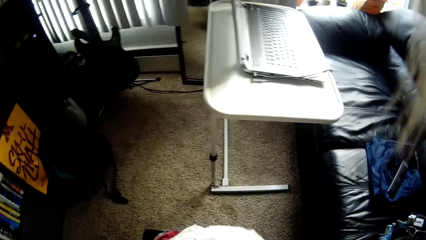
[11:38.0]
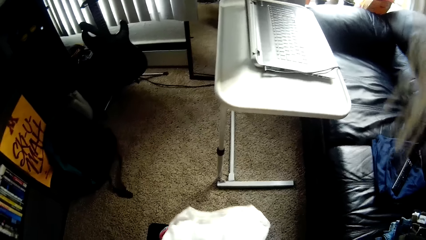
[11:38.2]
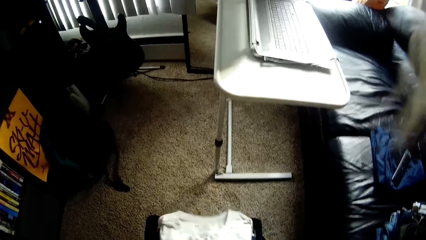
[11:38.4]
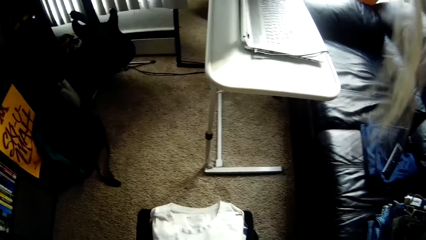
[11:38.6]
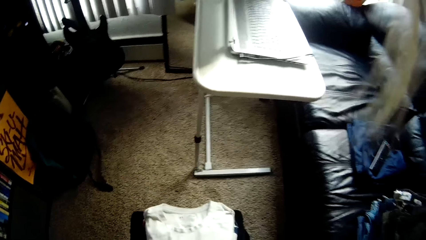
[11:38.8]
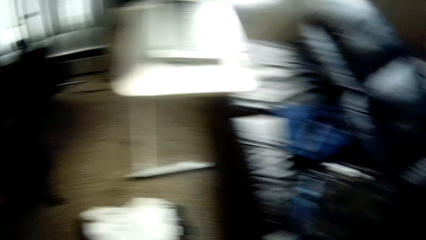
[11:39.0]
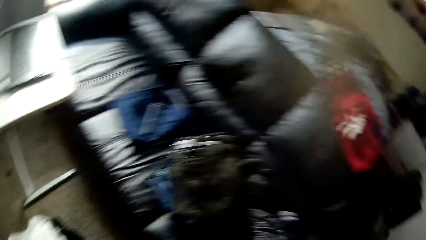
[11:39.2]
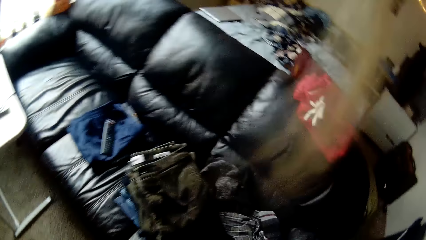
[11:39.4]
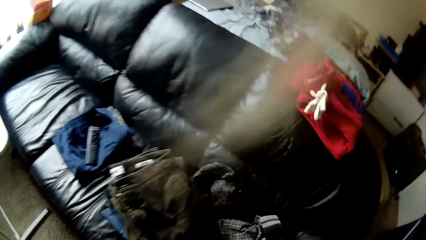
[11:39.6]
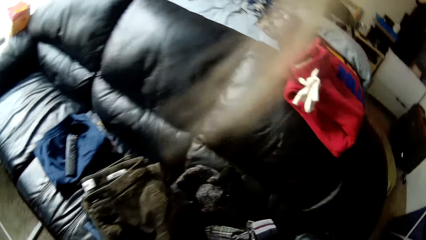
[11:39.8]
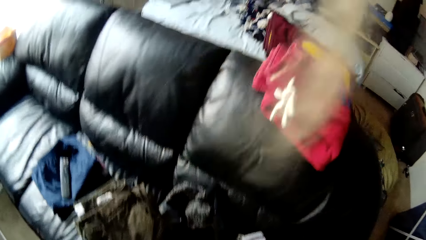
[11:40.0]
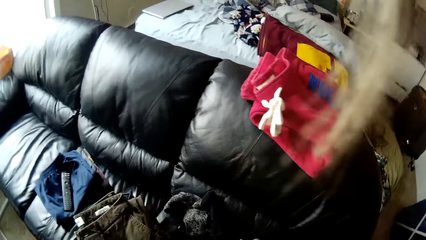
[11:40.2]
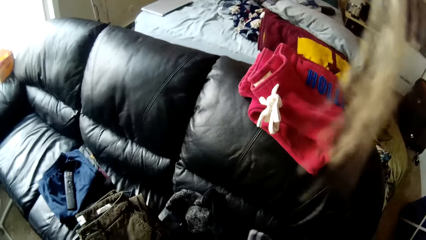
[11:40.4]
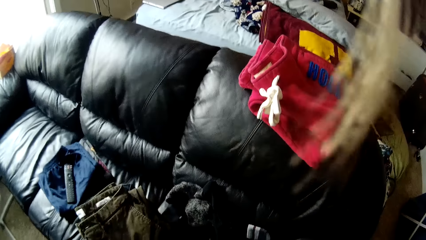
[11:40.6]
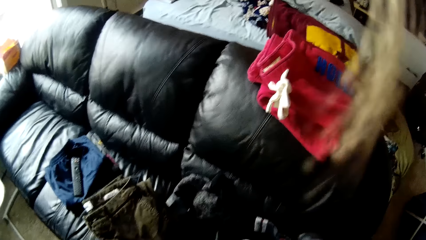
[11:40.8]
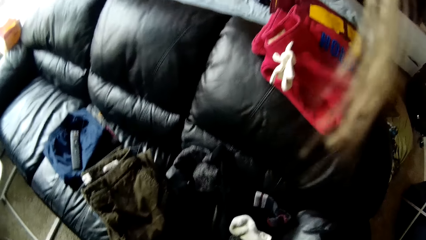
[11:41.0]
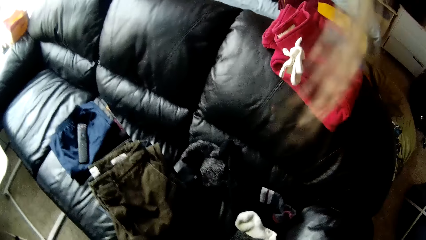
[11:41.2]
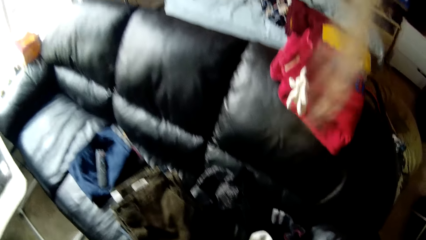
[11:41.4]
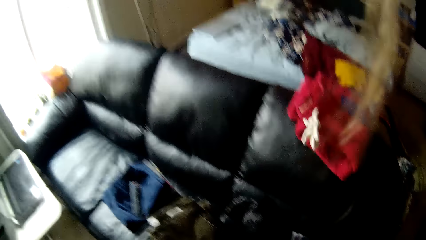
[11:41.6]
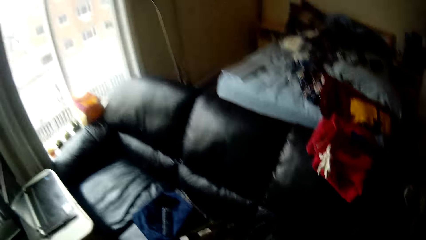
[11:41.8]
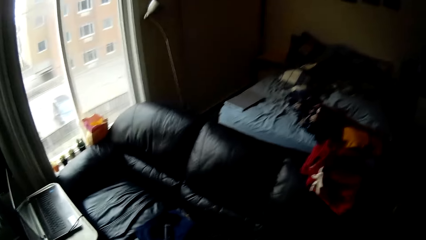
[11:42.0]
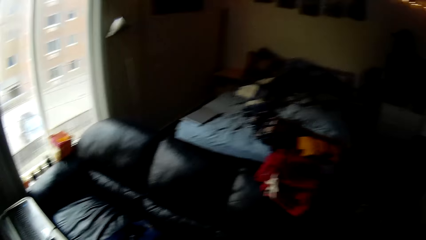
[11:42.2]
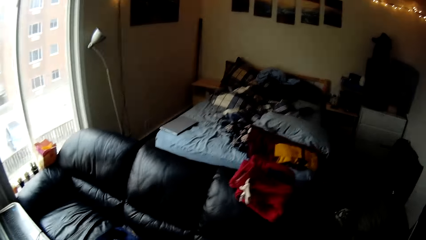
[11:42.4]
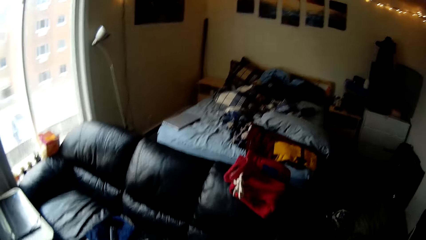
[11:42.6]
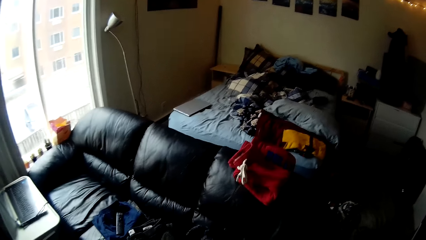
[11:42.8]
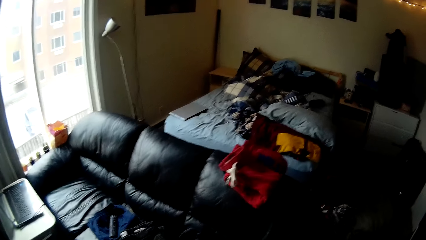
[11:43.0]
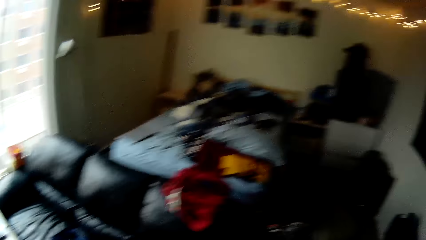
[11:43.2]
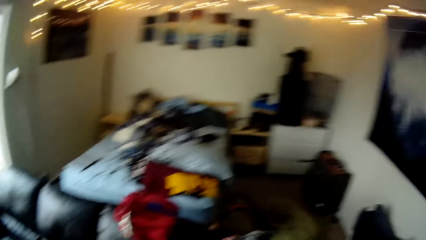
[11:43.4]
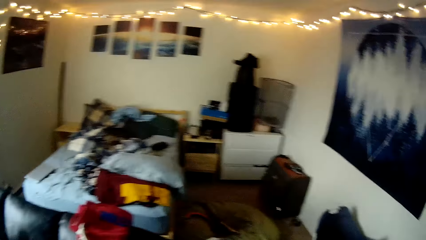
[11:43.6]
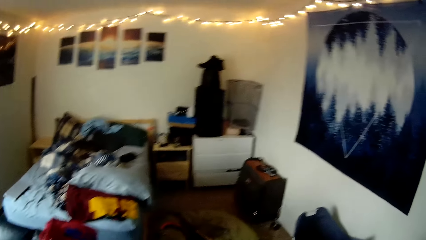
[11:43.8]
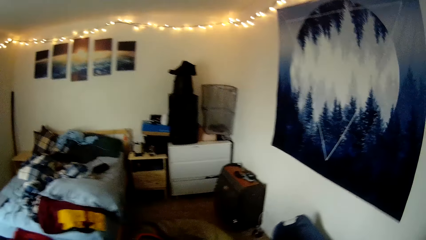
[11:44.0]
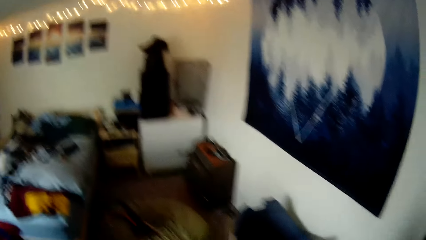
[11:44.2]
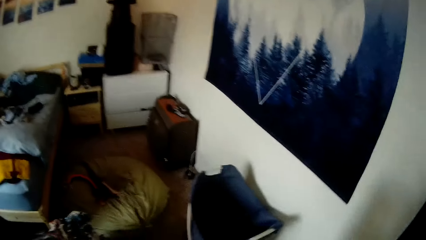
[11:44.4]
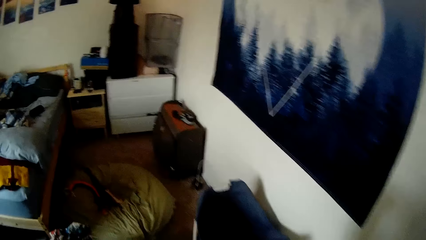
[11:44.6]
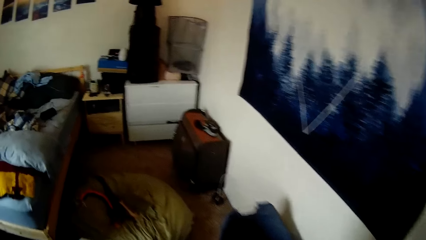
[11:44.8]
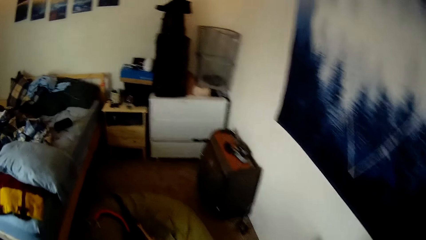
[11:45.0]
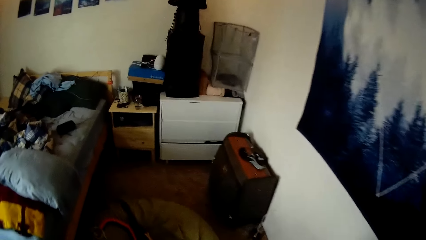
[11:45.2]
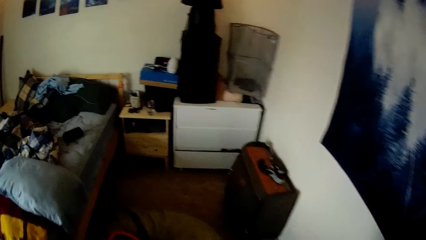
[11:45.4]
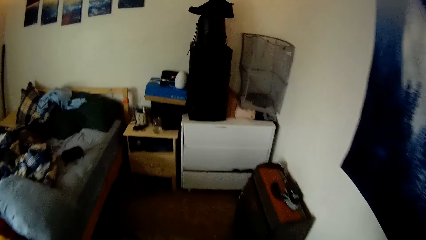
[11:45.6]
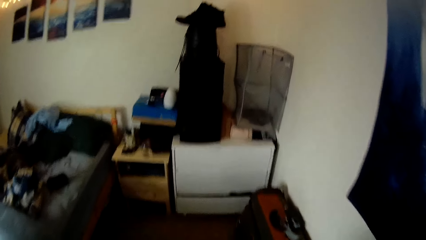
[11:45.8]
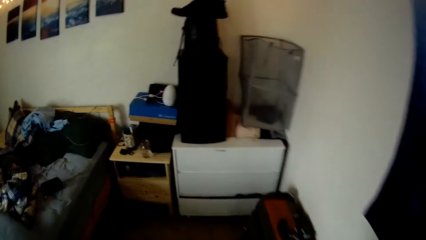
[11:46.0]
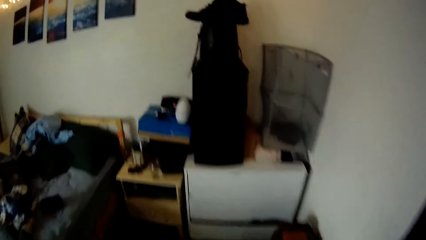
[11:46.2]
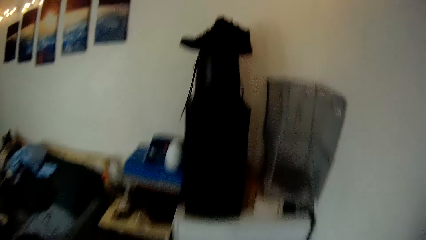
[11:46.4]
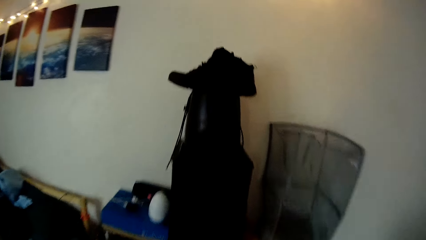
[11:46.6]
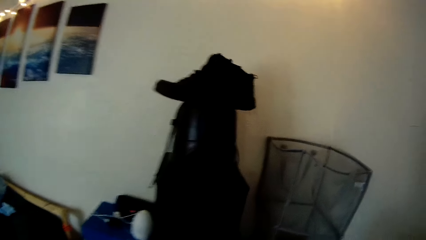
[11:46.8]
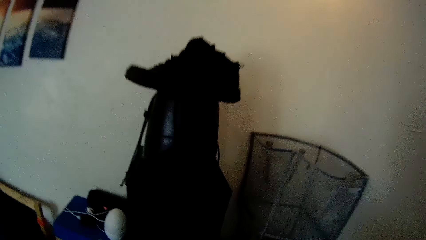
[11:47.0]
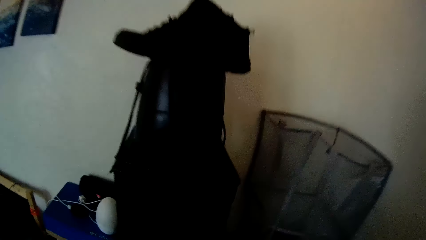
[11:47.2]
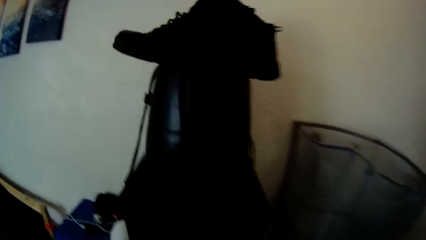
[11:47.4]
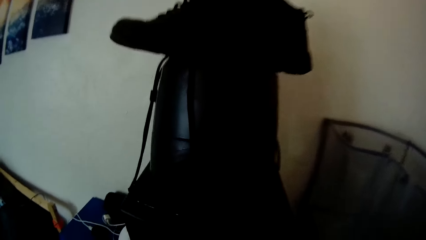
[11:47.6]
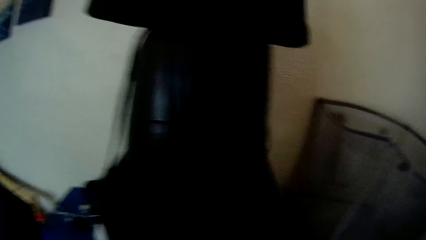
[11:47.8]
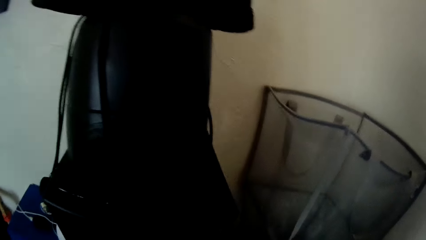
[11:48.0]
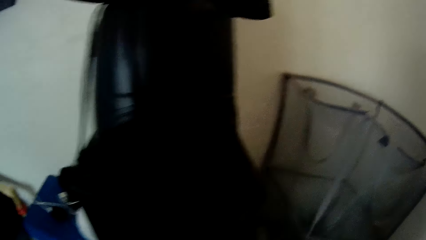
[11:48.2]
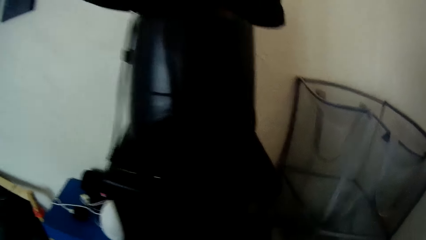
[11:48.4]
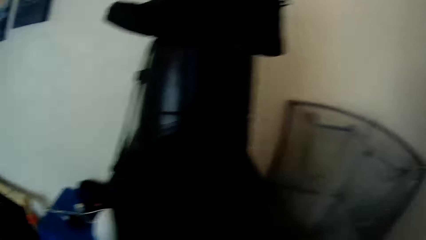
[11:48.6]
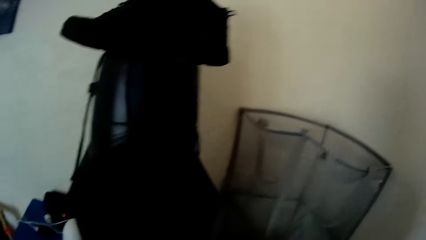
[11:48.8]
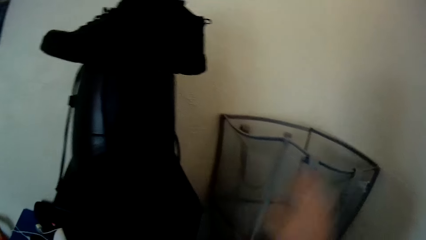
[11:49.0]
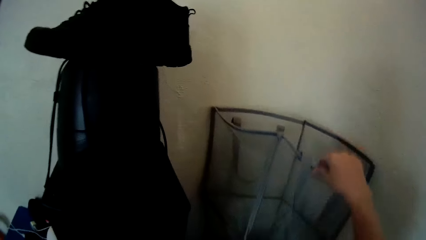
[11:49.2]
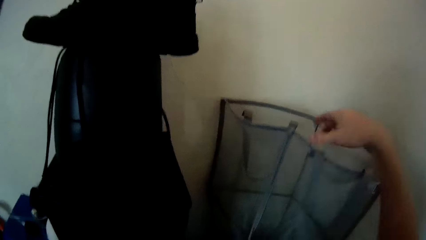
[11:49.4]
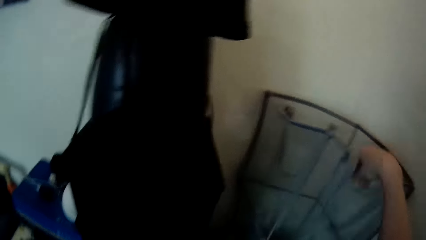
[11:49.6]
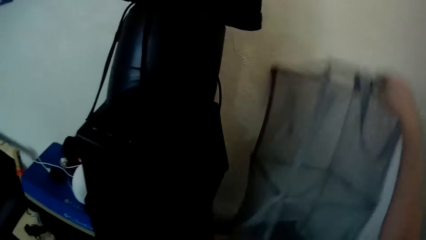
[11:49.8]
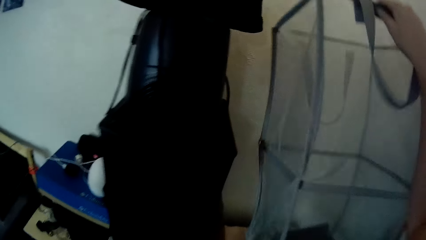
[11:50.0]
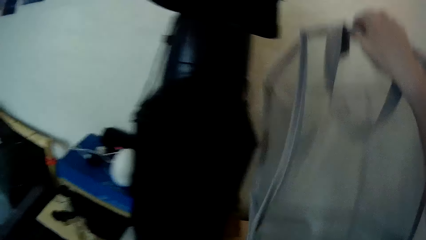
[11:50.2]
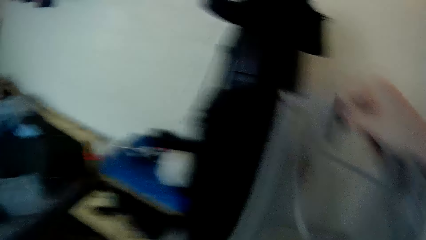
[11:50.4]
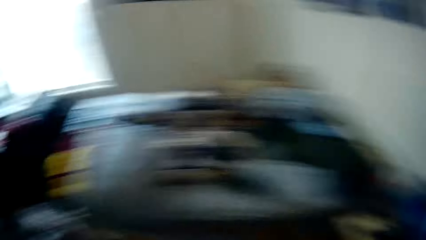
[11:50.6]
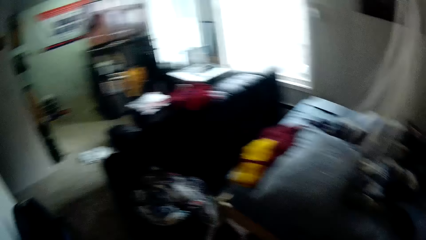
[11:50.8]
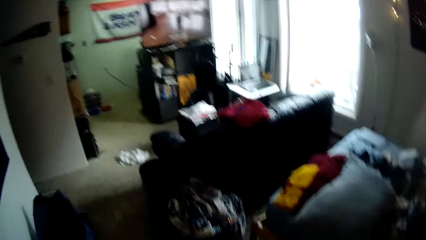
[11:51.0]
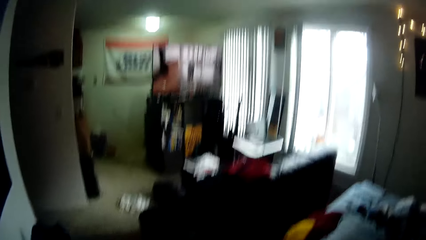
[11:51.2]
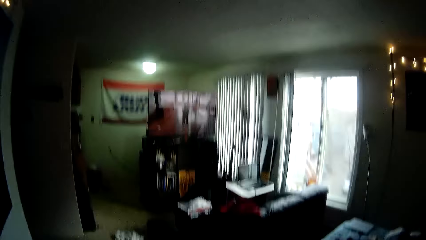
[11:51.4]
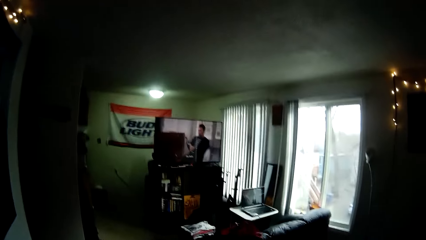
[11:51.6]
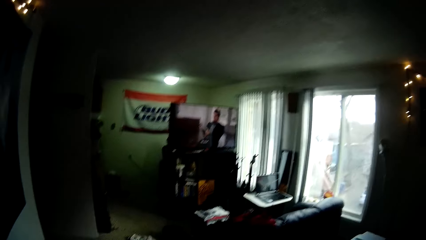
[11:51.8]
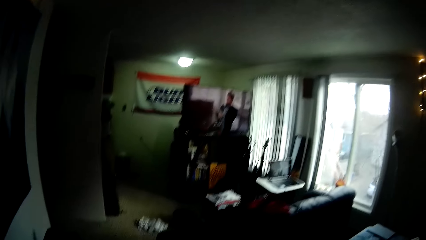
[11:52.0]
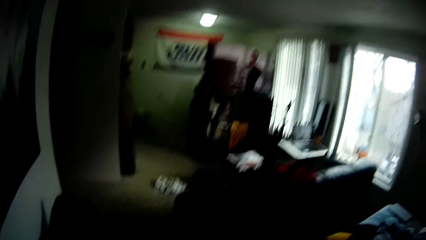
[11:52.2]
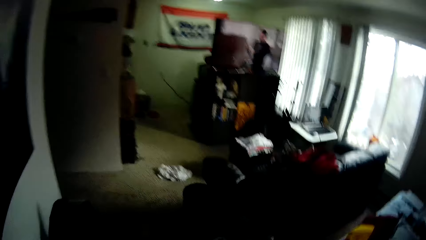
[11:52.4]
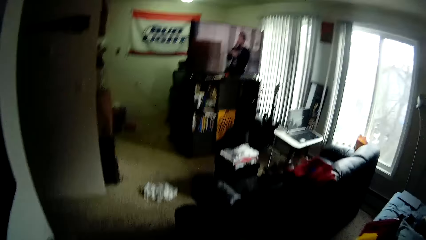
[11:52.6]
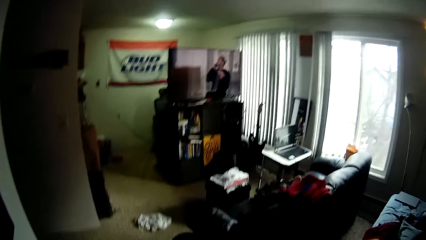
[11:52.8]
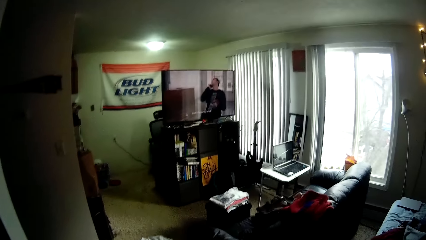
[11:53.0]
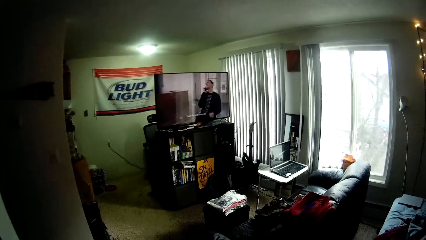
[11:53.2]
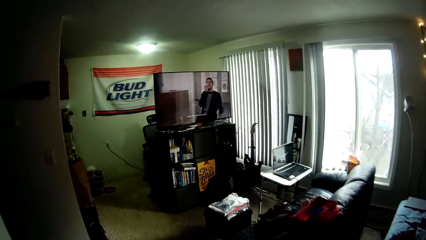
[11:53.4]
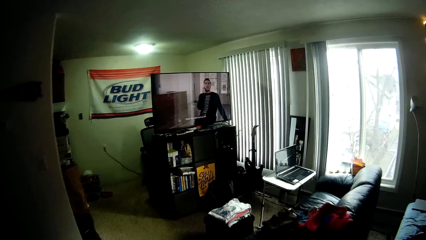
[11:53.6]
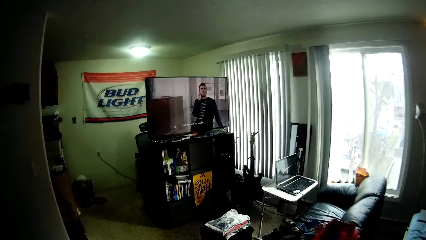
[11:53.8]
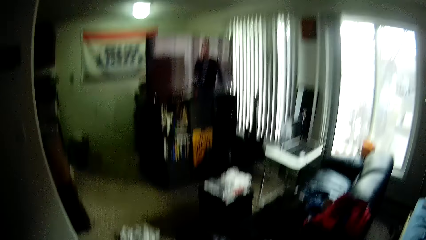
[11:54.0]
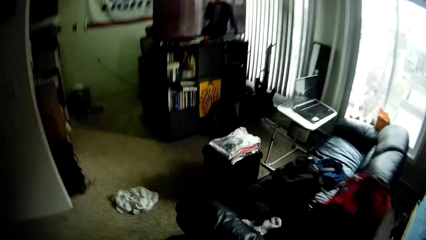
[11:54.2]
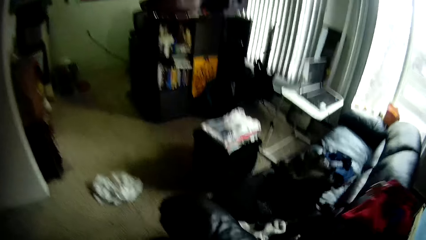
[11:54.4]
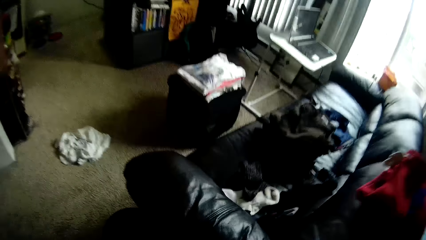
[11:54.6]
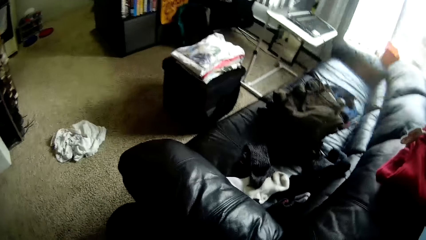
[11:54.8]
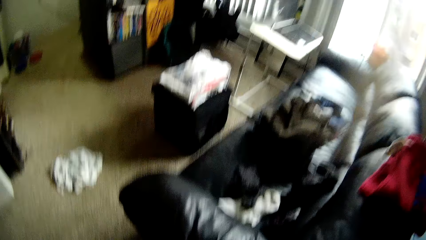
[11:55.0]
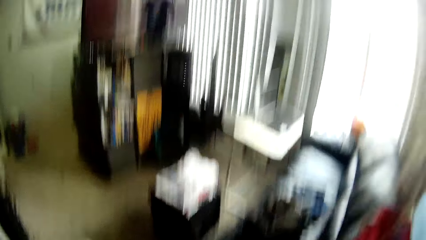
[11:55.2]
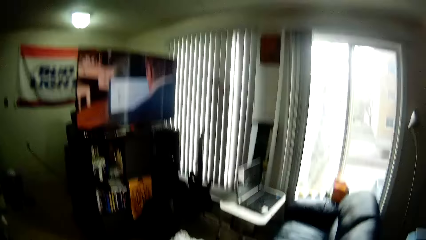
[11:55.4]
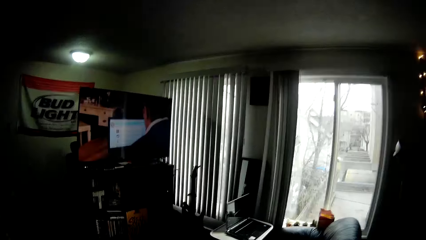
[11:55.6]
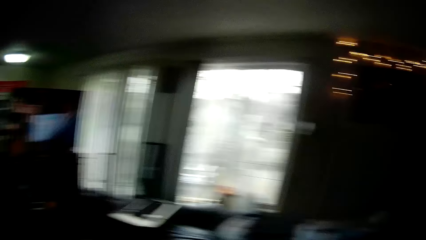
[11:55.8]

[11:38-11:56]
The camera wearer drops the cloth on the bag with both hands. She steps away from the table. She walks around the house. She takes a net bag from a table top with her right hand. She walks around the house.
